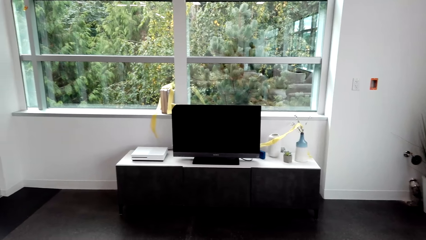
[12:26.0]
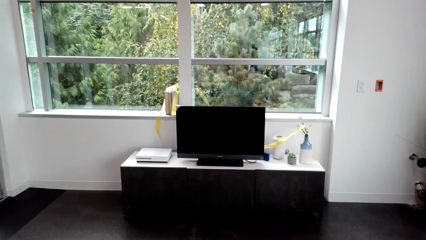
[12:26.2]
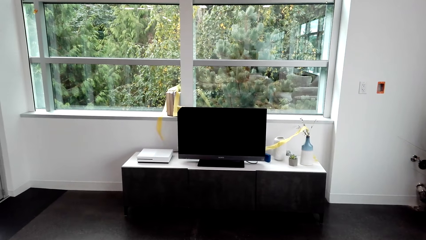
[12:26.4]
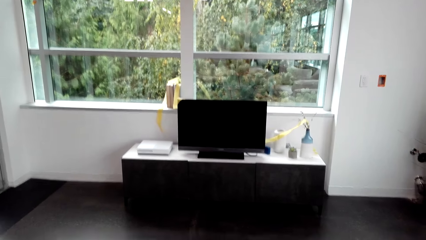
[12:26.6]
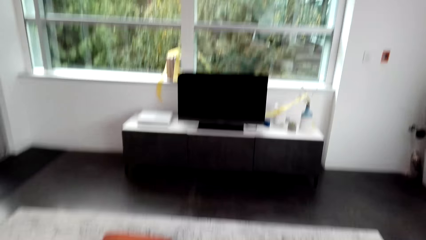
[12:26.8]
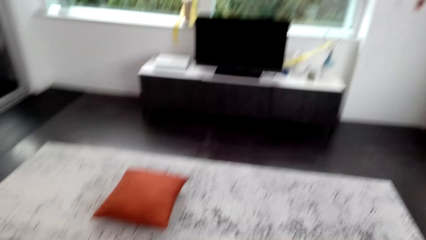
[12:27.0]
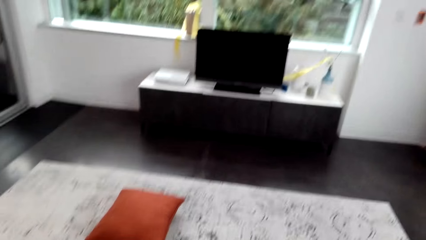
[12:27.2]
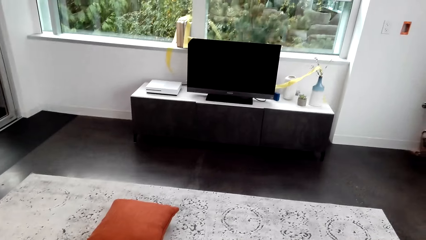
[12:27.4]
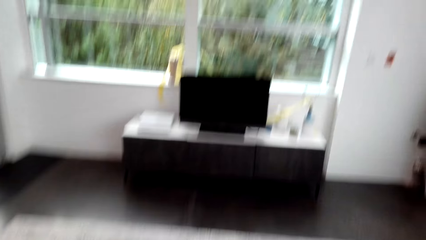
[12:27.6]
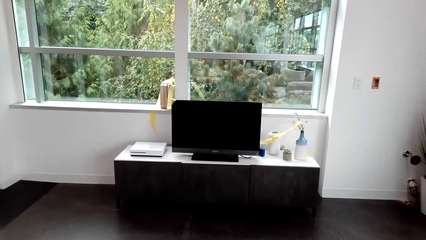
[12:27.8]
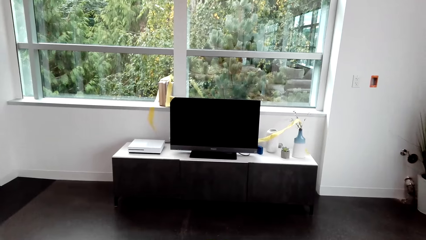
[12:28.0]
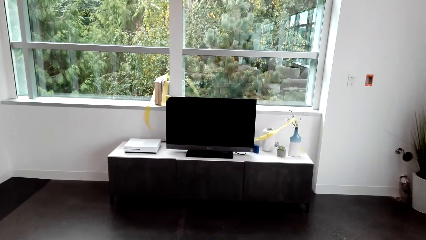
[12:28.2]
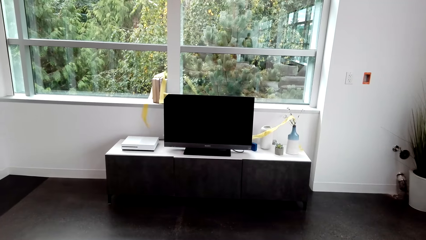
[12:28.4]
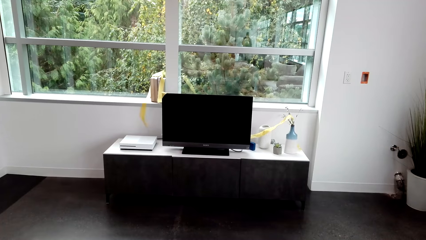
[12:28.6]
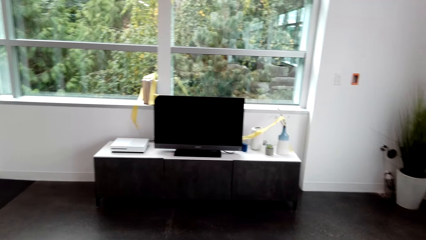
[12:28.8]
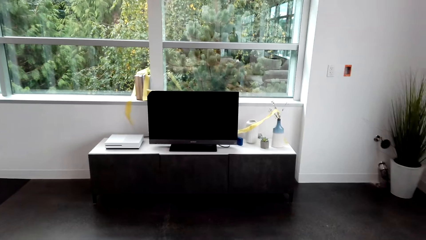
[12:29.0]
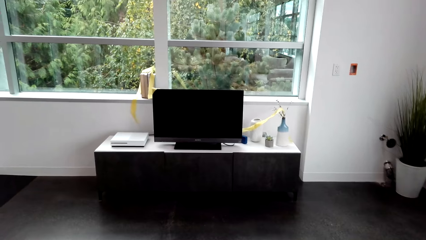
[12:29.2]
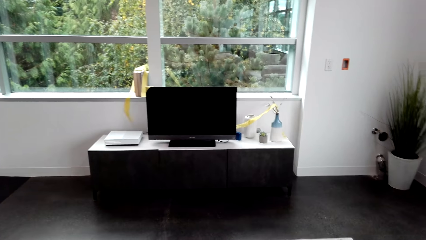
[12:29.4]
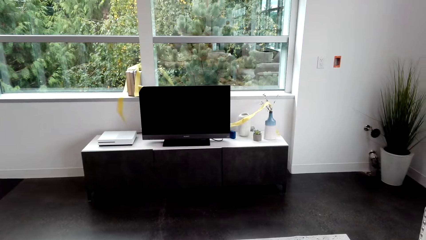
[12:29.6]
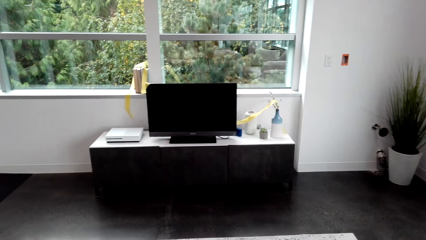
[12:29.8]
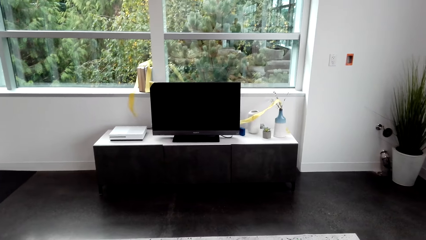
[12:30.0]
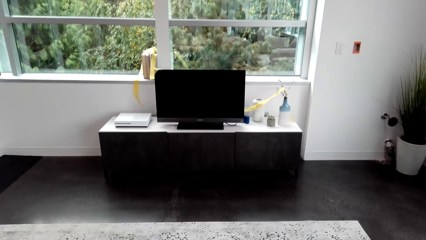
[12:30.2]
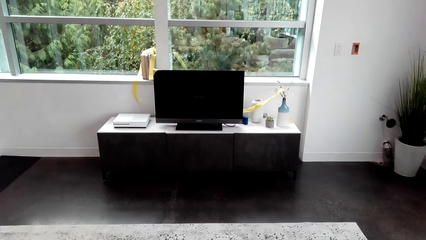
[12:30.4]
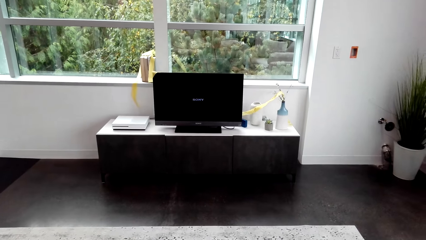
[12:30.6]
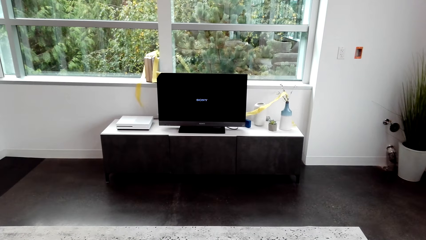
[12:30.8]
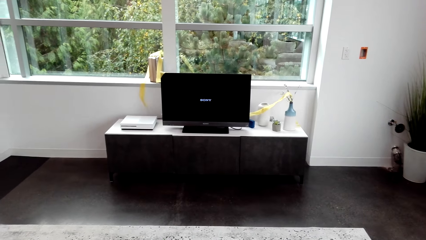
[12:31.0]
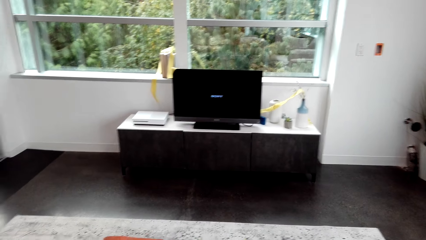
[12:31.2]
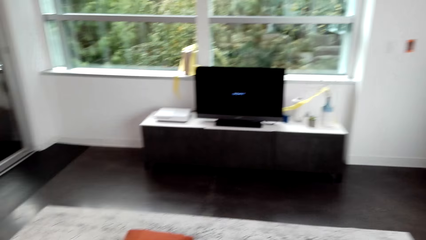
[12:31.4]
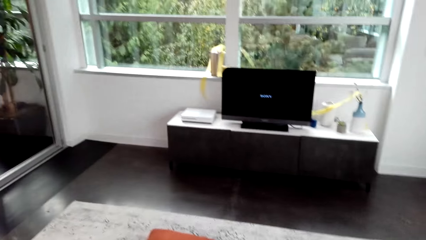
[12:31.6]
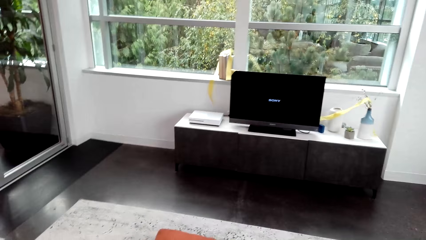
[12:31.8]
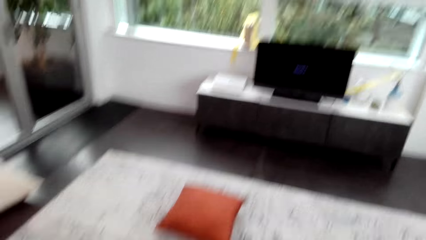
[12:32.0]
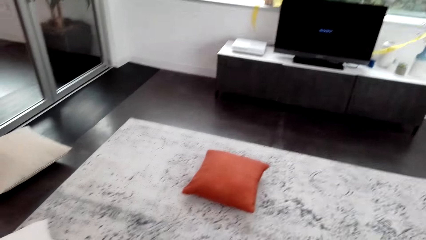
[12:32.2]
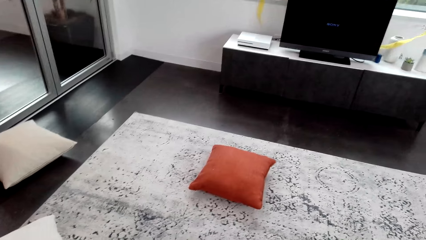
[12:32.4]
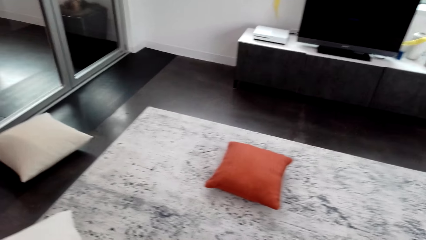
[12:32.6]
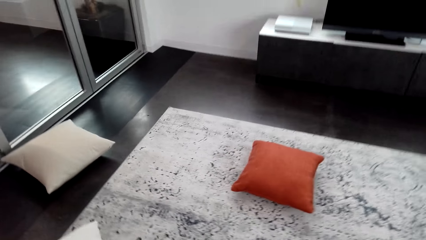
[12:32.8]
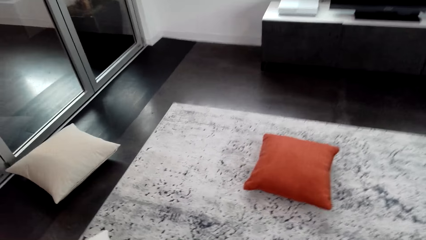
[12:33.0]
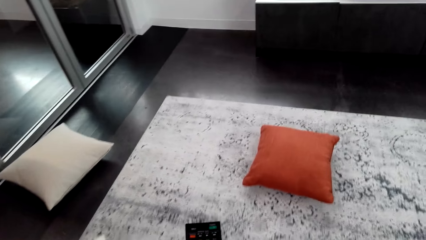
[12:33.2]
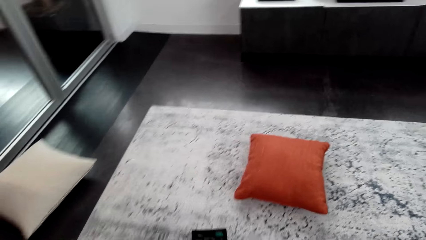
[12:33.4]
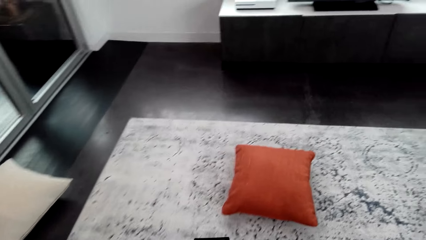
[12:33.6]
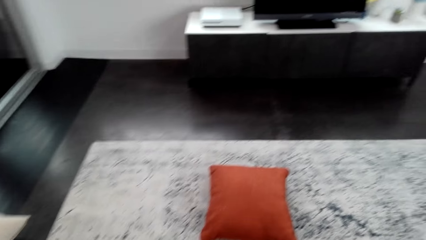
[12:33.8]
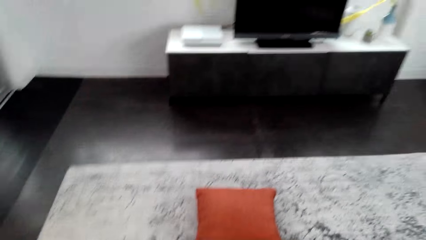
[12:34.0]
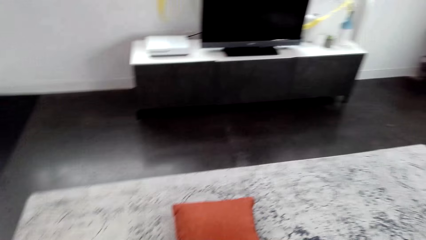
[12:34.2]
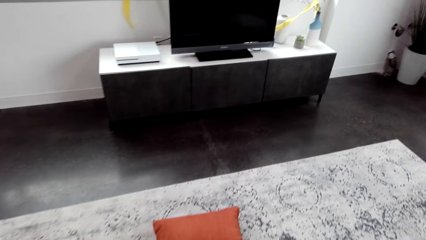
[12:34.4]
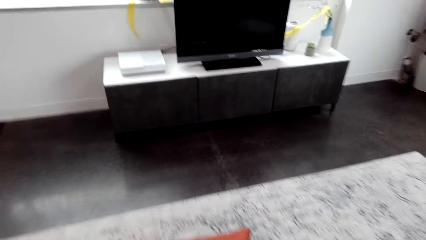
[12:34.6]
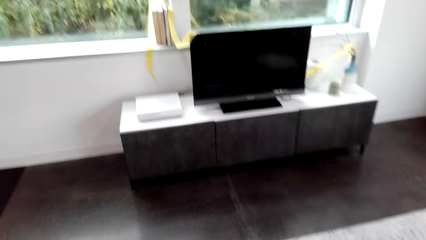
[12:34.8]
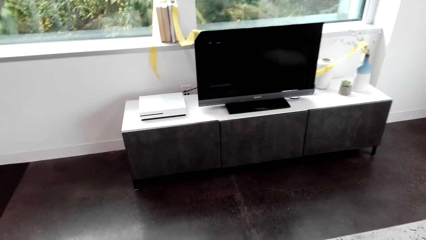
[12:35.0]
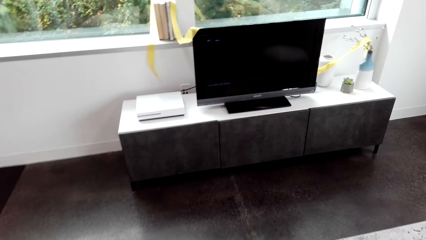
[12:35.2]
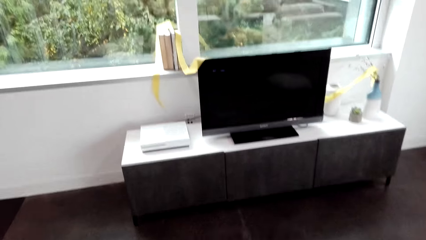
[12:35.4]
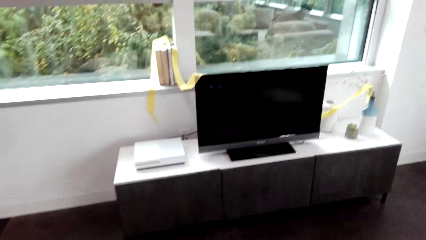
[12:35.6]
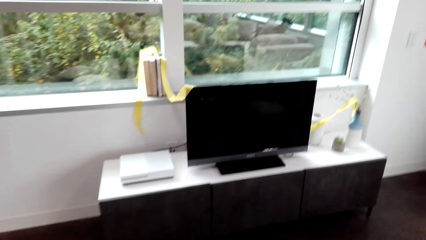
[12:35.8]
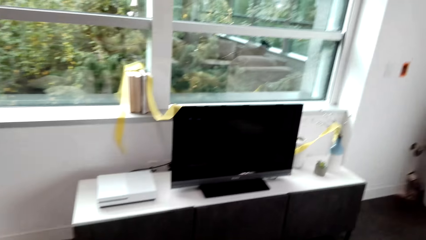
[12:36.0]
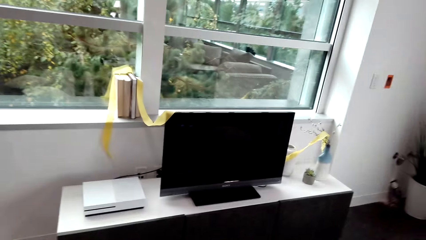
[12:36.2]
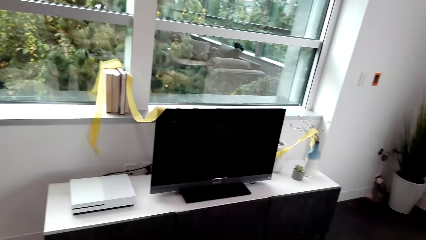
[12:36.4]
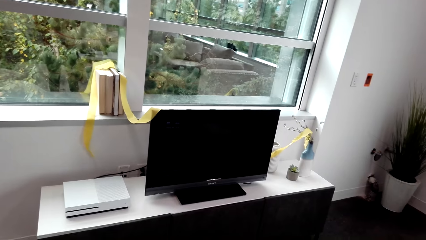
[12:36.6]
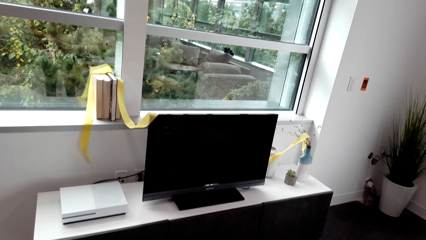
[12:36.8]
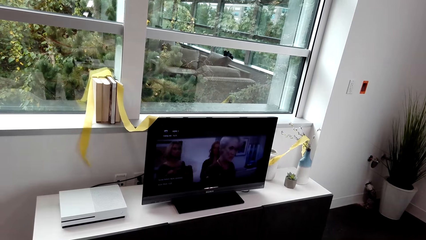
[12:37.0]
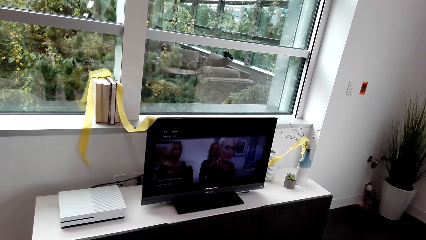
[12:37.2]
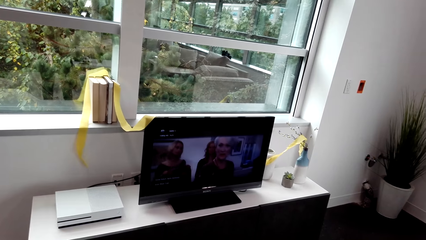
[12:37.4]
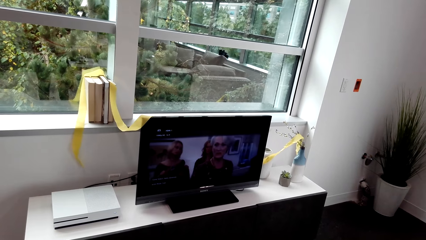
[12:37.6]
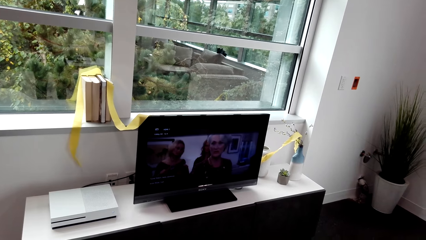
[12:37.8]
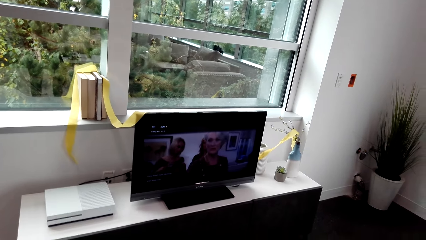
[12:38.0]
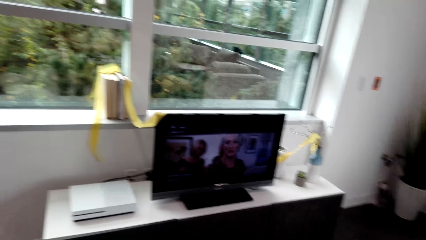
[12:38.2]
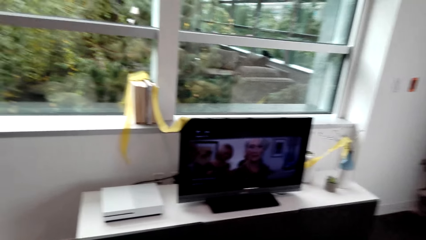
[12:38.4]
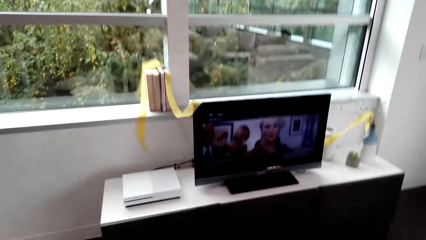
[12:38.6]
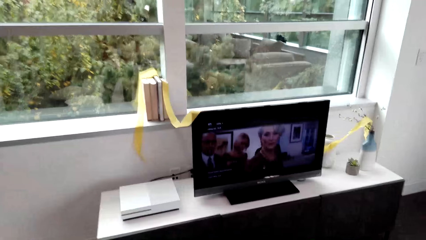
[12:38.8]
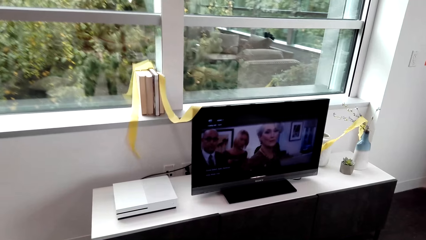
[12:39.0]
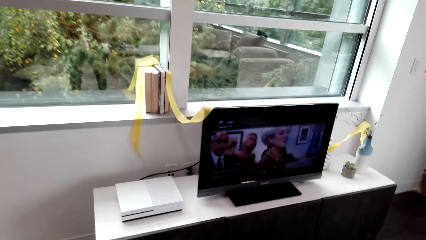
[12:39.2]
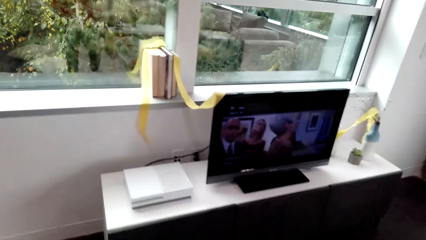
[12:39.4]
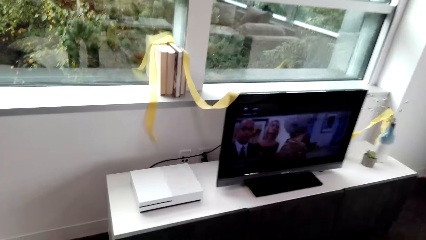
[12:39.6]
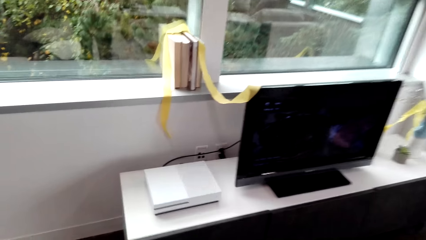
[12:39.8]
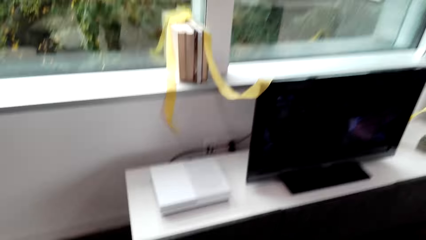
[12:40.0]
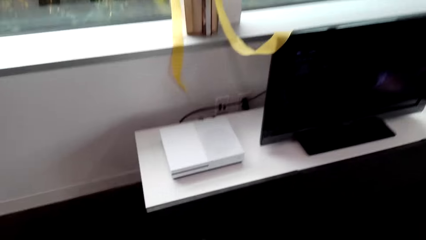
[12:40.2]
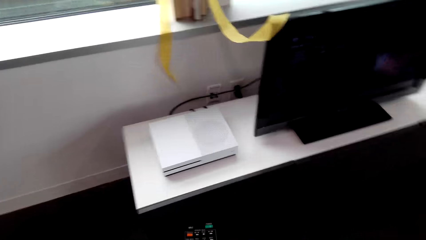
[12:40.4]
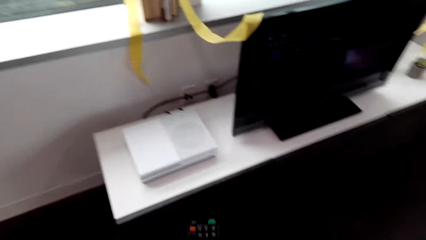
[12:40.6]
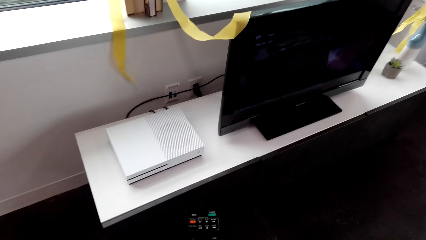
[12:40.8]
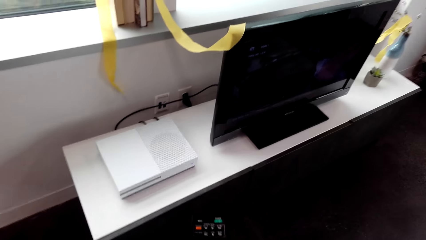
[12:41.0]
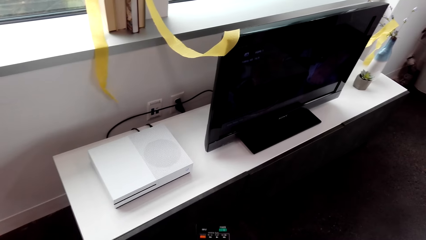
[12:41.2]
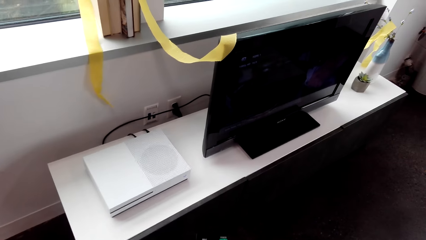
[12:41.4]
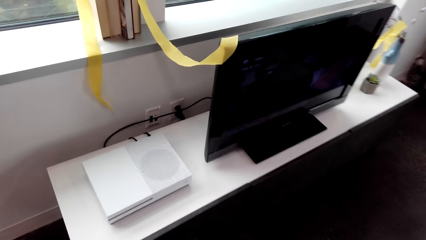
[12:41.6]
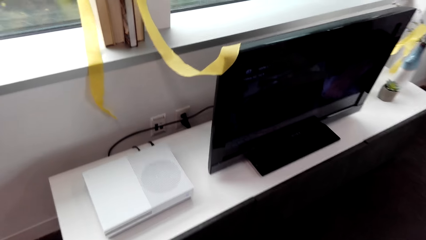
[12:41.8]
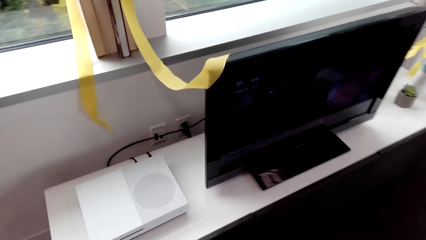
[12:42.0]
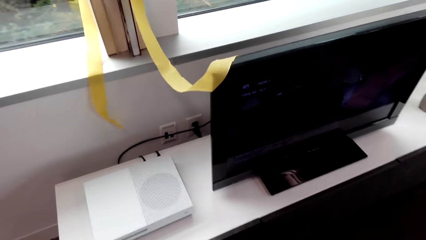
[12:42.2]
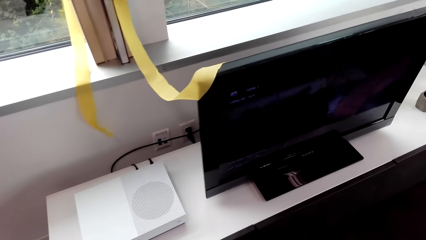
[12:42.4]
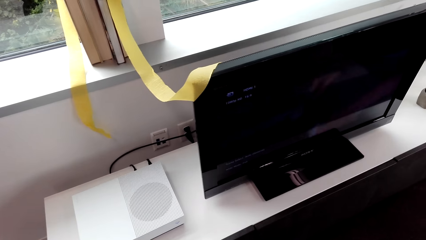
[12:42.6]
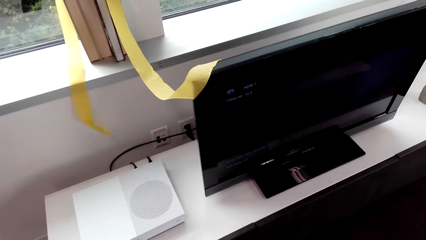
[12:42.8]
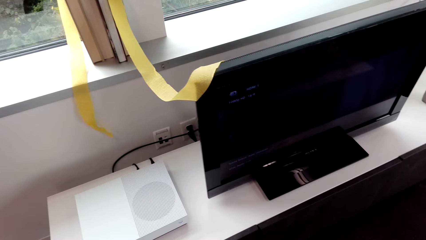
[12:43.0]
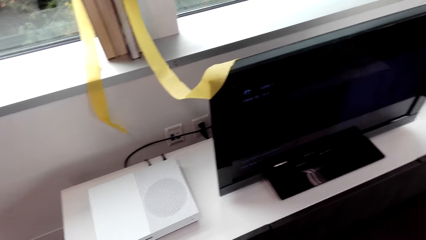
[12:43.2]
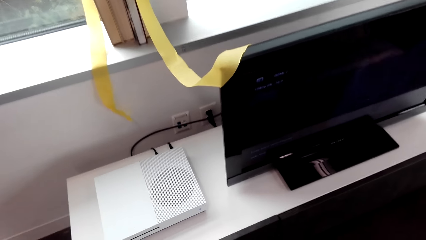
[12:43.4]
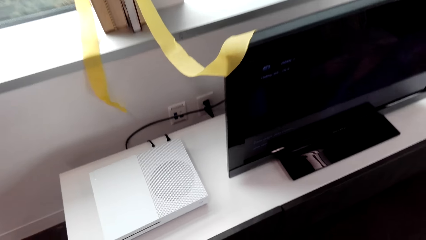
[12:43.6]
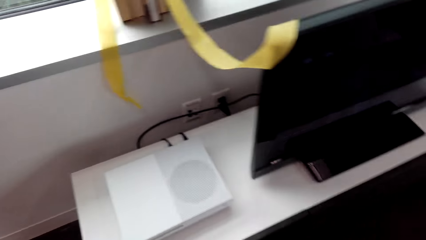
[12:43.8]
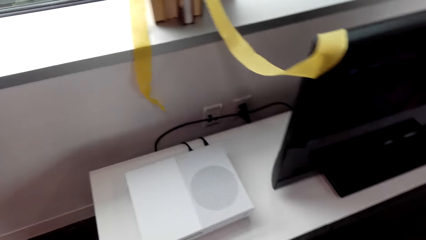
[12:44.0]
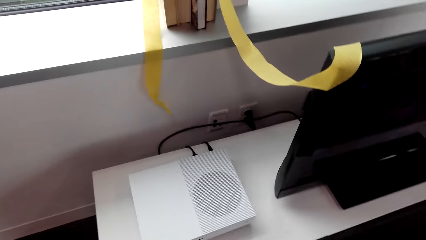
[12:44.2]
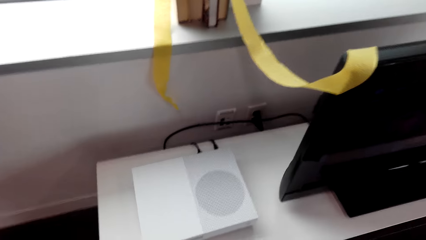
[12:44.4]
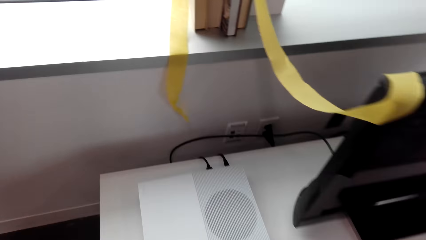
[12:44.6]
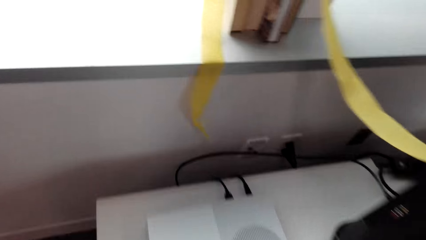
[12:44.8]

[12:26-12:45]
The camera wearer switches on the television. They walk.
